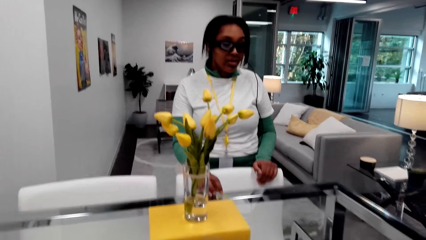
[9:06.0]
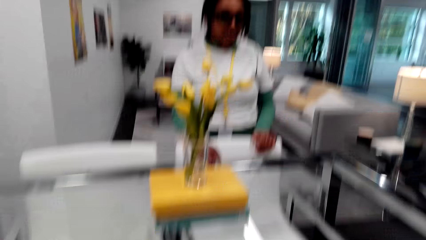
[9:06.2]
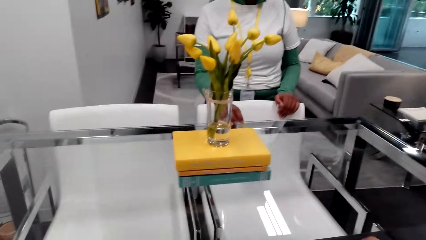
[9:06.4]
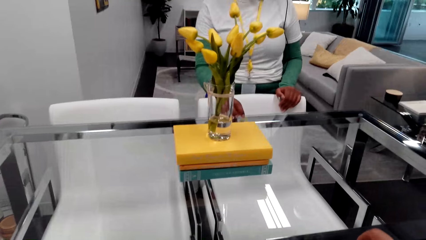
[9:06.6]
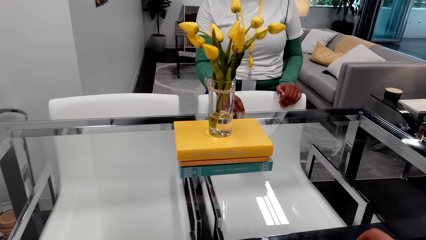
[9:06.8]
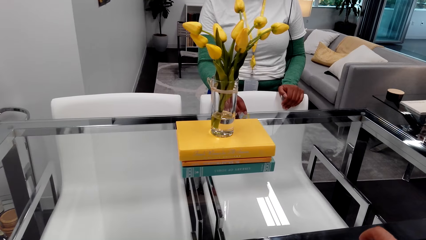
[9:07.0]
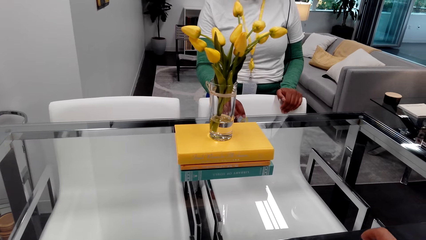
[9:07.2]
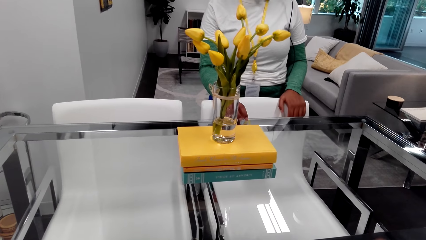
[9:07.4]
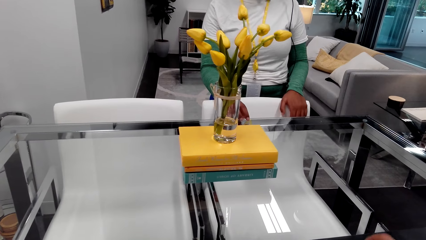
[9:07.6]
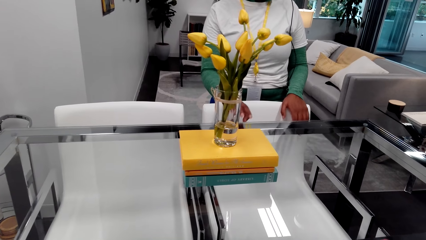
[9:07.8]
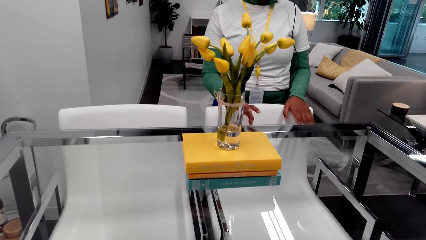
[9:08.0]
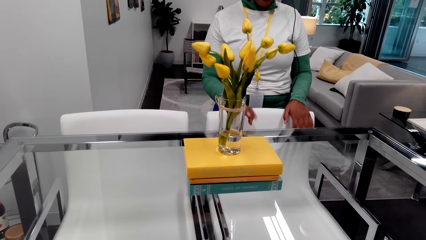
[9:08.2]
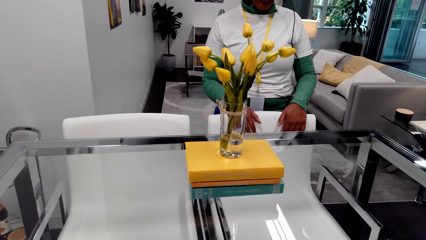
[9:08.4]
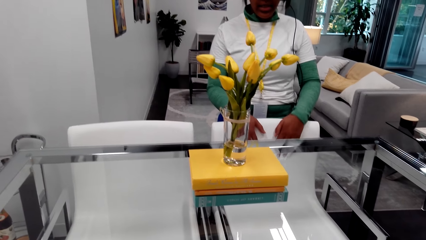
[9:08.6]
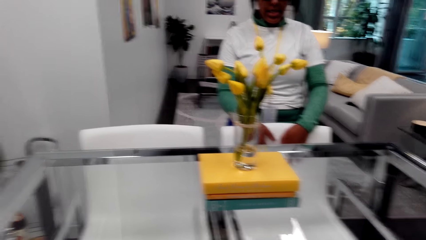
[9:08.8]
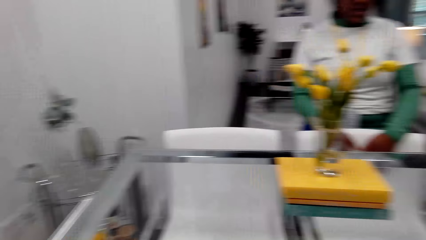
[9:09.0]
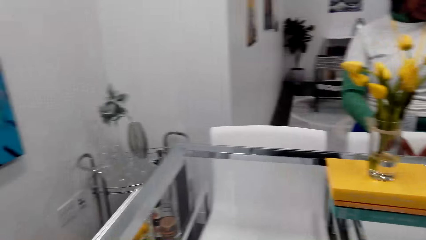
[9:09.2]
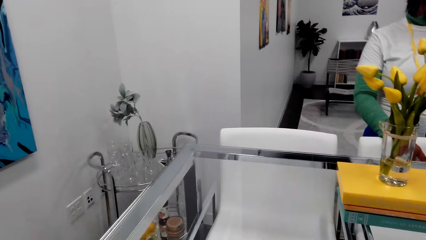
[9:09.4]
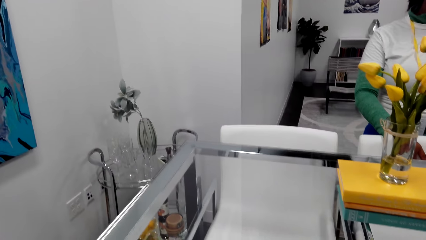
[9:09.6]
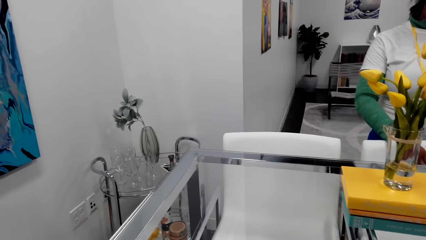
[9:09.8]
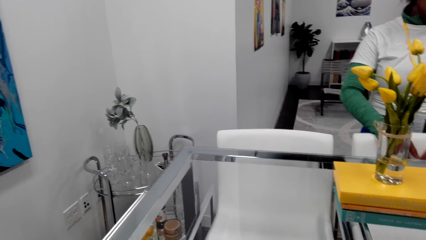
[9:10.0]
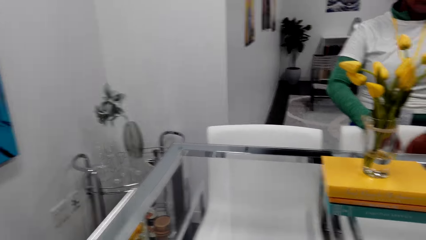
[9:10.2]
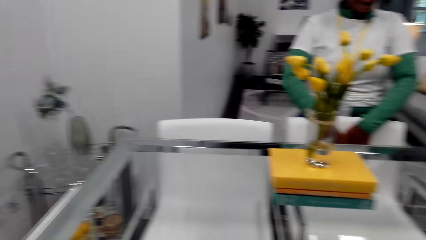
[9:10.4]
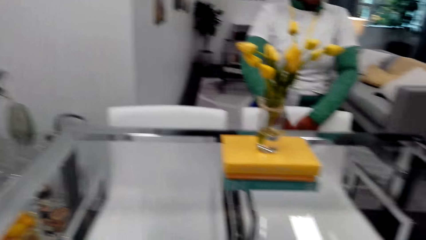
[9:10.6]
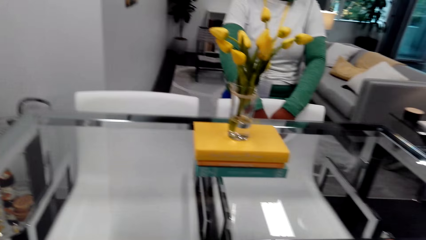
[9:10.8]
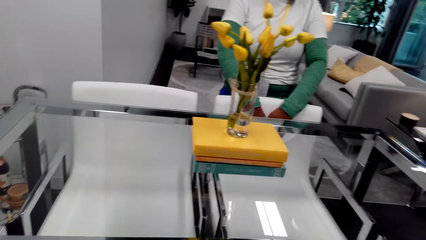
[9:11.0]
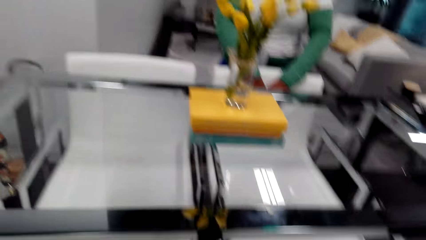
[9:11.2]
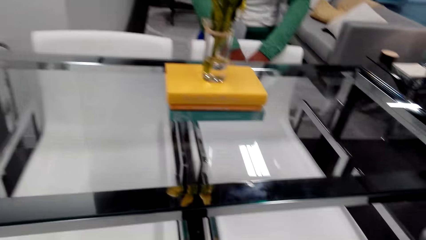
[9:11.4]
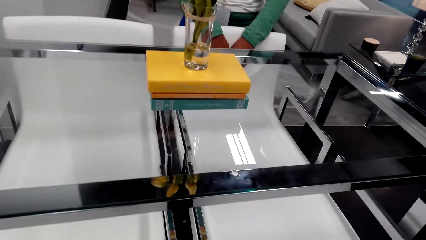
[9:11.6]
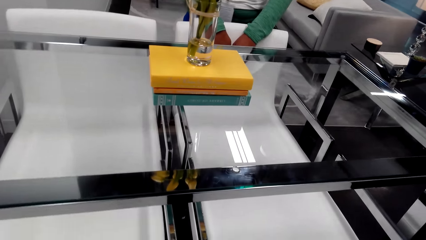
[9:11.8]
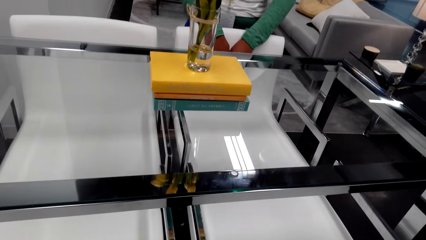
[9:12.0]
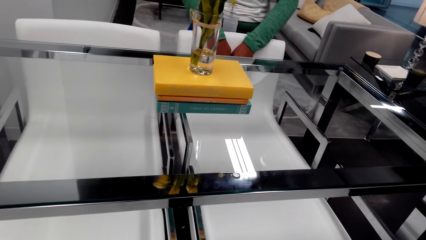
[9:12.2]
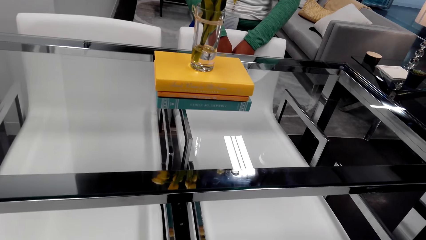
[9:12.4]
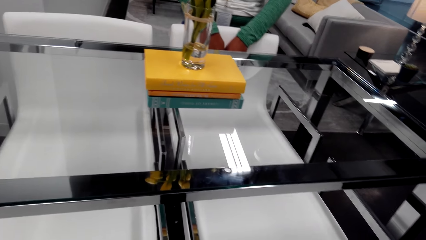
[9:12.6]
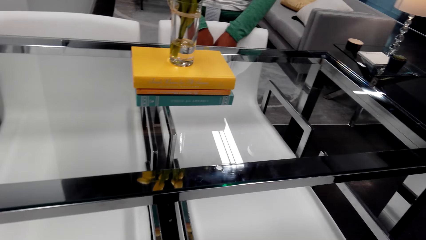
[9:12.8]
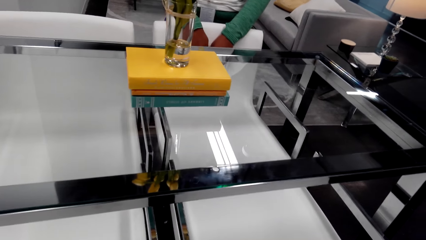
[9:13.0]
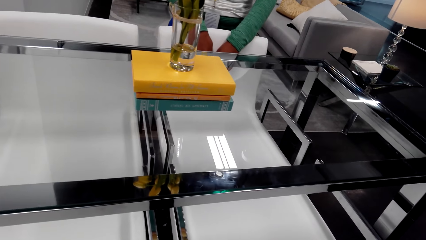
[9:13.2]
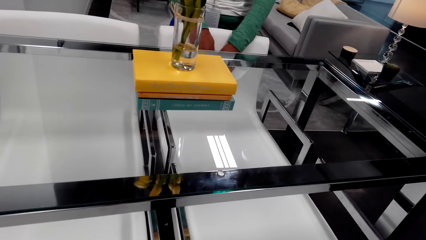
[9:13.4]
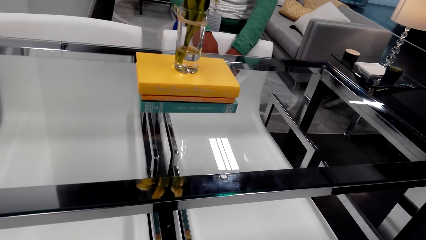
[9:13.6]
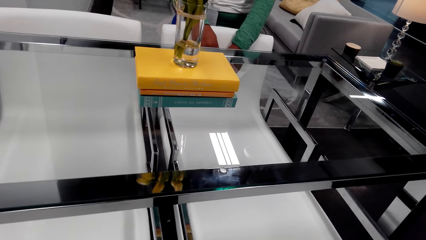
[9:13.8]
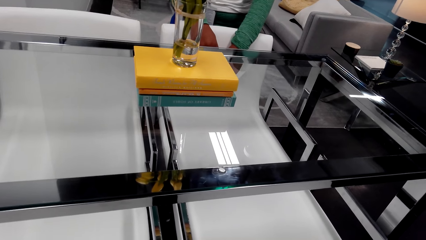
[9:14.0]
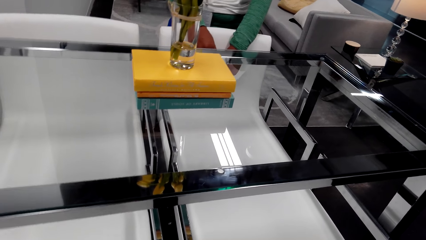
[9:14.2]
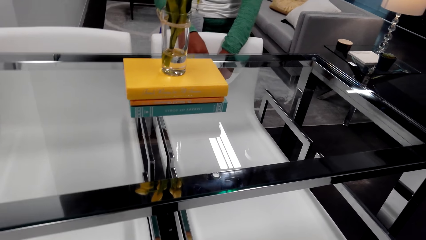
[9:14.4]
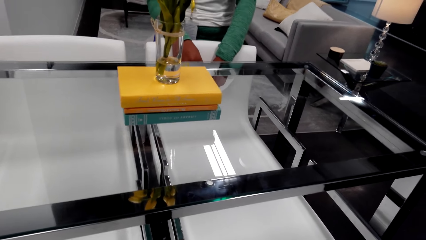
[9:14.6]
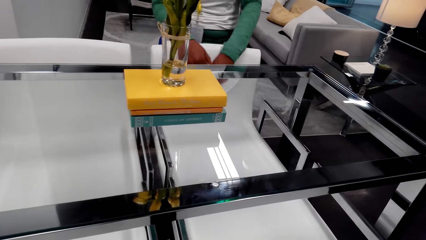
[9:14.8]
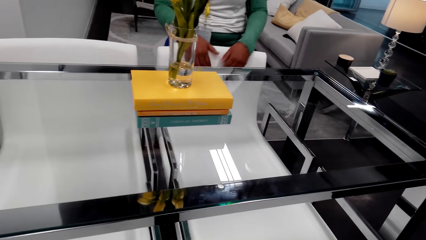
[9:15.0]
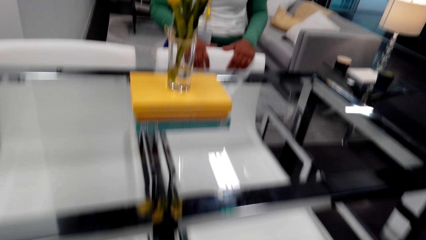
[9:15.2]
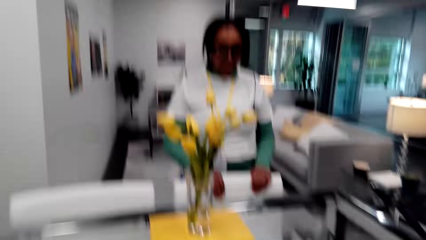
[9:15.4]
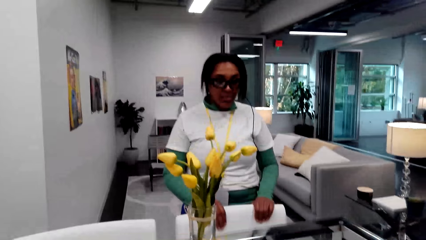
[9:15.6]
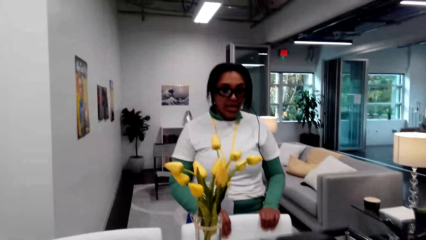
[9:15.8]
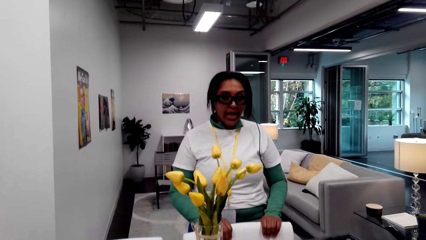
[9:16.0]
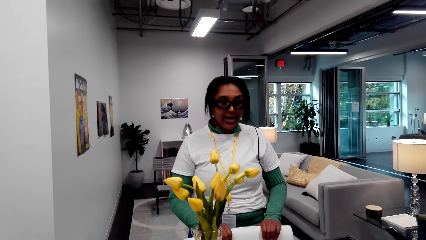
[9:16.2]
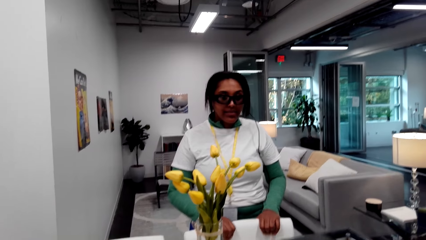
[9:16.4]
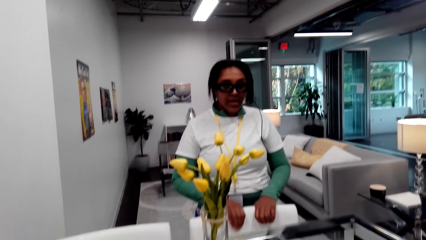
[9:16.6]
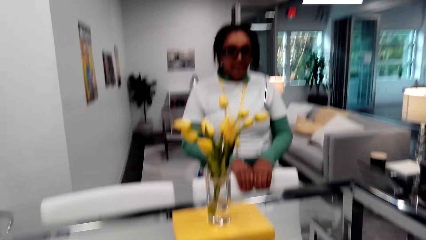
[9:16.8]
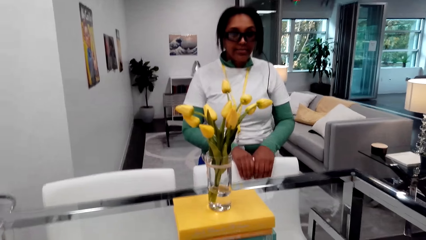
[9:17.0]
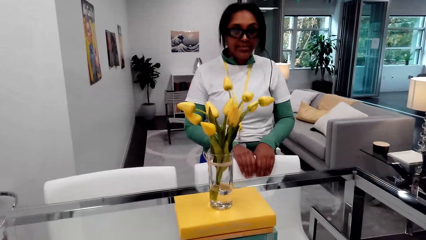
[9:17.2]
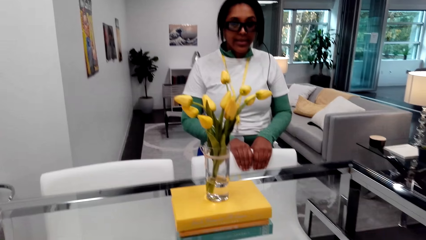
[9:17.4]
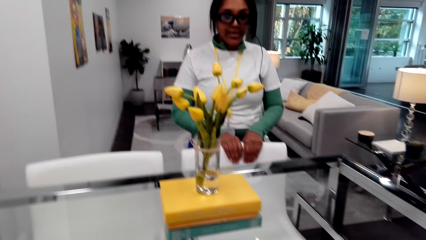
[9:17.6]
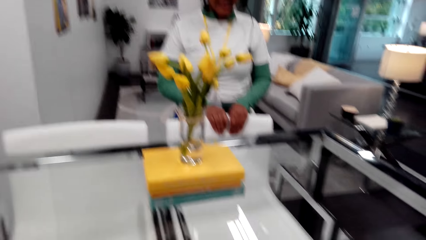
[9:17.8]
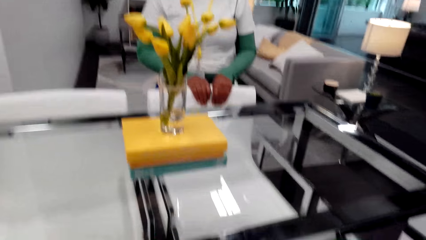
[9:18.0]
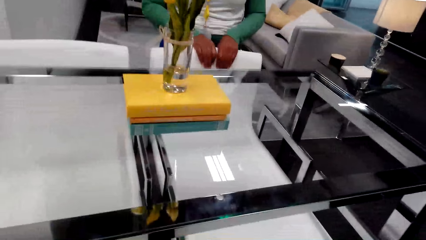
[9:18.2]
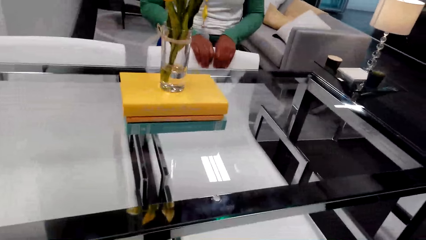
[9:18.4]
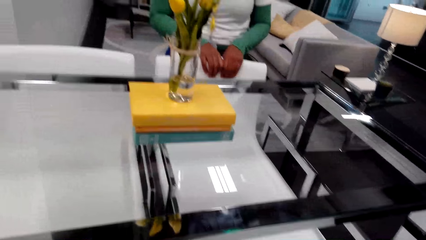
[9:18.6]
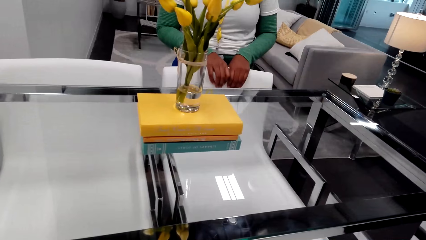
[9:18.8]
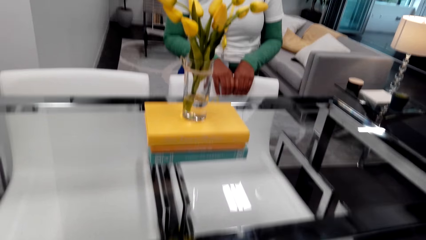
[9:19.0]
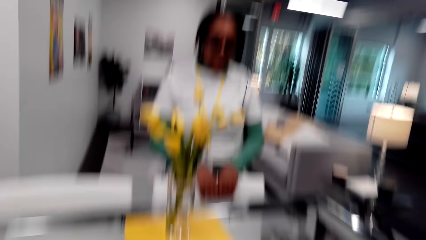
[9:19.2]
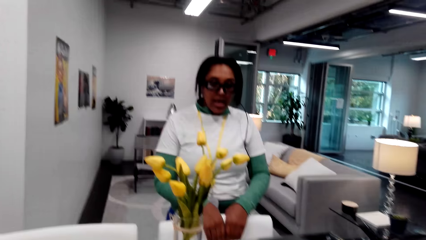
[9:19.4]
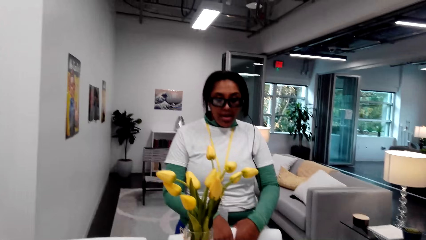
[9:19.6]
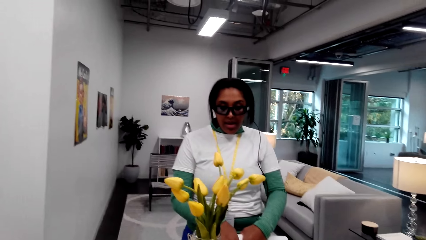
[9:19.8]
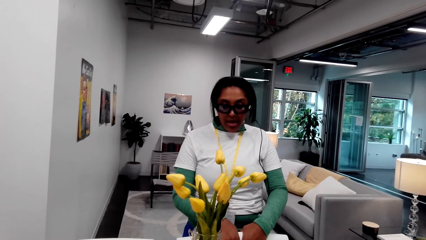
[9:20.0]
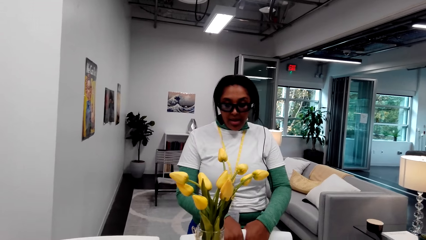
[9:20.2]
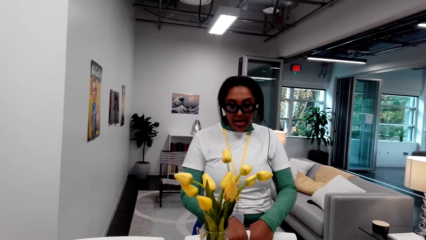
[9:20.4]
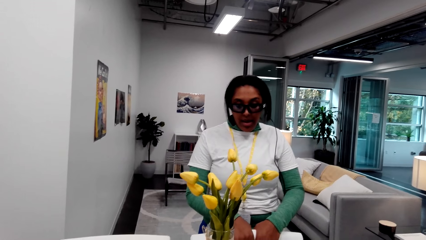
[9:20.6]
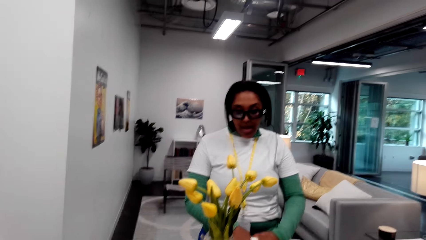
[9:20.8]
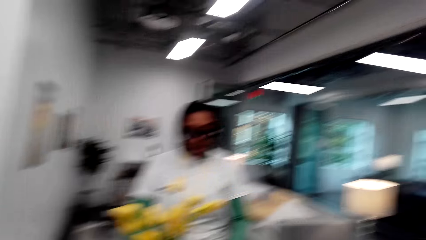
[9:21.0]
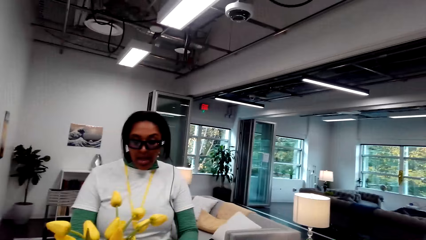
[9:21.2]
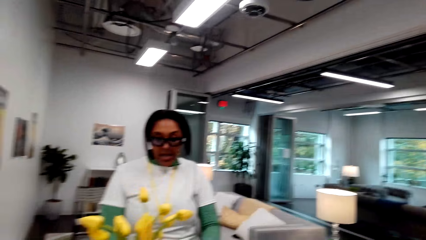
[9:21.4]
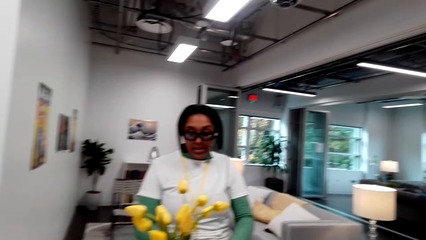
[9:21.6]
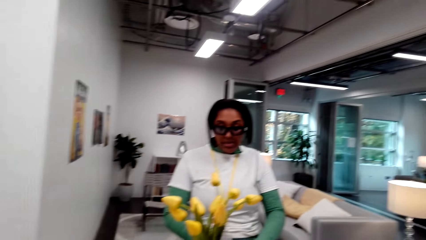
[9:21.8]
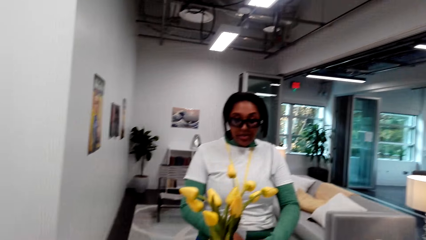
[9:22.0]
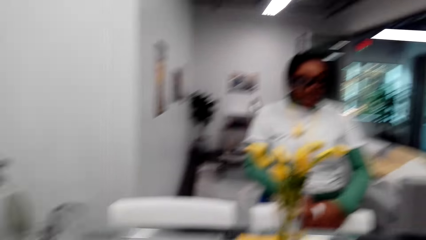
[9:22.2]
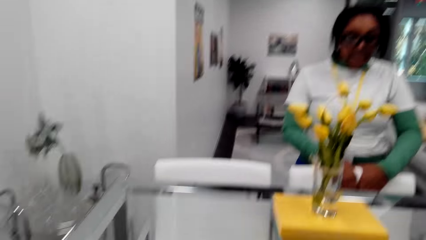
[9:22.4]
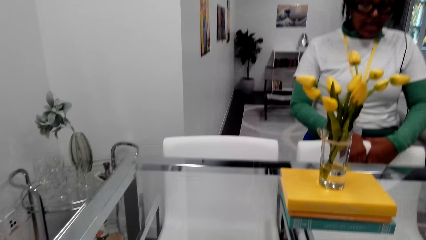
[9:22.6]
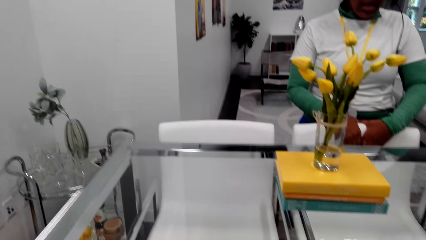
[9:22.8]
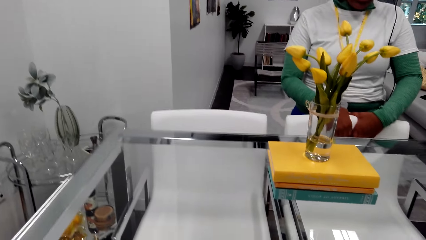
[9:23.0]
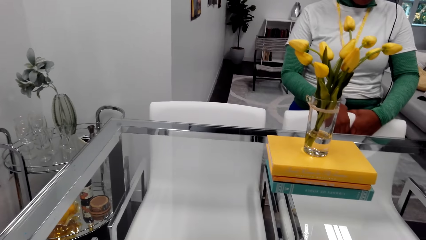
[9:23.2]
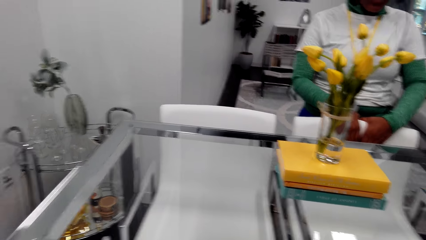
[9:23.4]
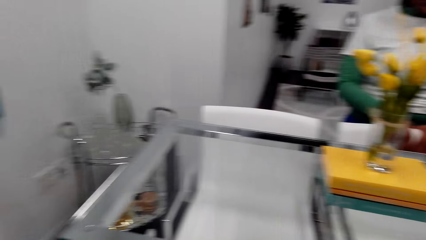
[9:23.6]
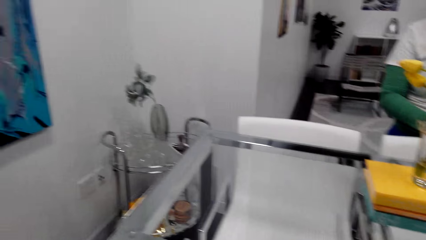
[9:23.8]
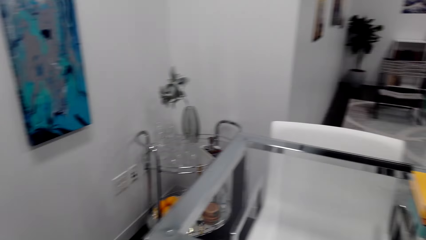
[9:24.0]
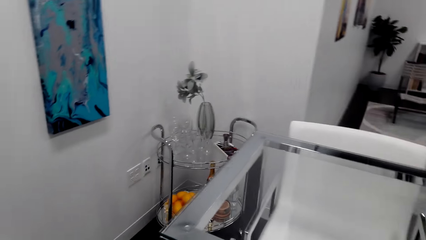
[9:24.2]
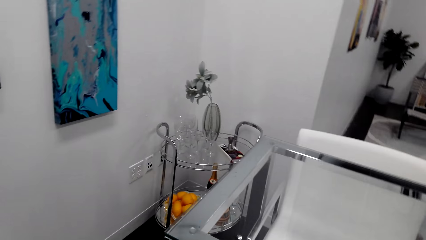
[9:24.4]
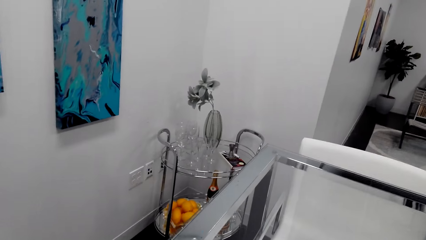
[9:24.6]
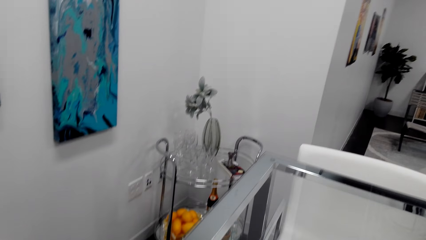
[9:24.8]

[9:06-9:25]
The camera wearer talks to a person. He gestures with his right hand. The person talks to the camera wearer. The camera wearer talks to the person. He turns around the room. A woman holds onto the chair. The camera wearer looks around.
